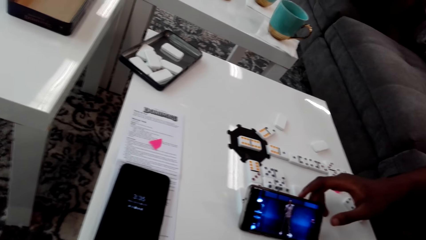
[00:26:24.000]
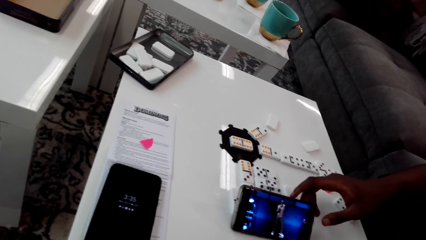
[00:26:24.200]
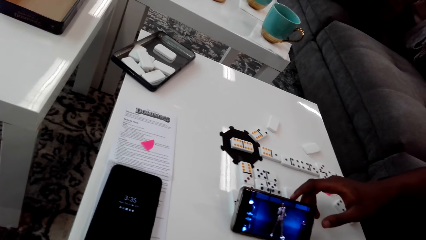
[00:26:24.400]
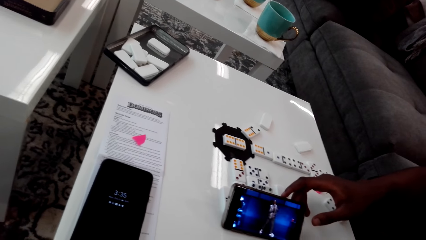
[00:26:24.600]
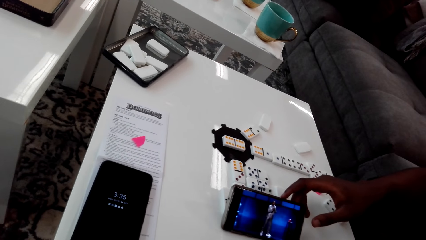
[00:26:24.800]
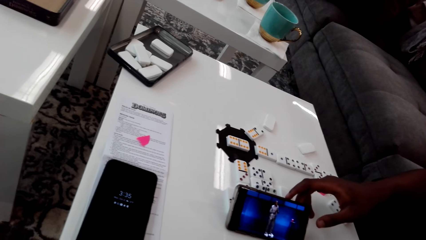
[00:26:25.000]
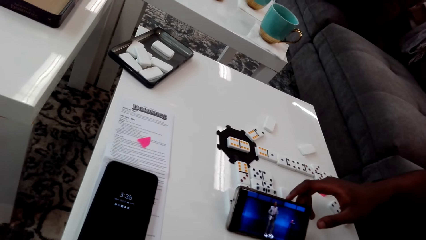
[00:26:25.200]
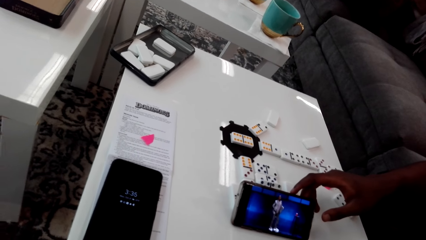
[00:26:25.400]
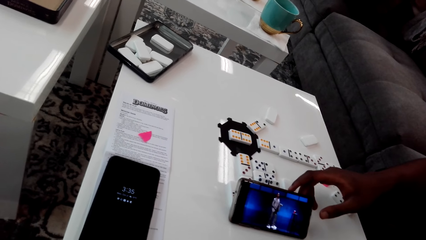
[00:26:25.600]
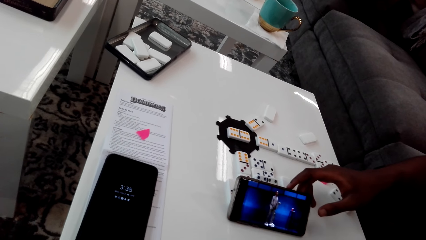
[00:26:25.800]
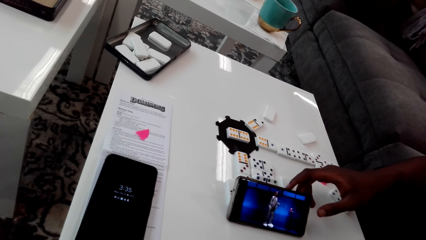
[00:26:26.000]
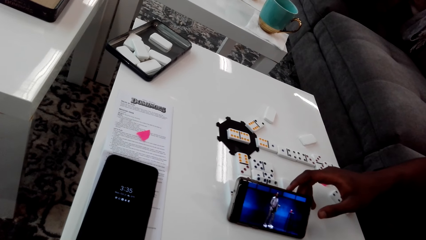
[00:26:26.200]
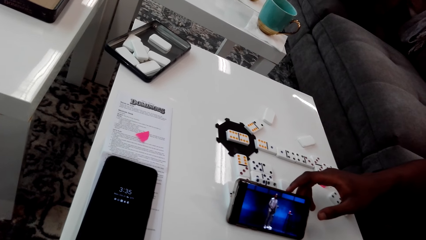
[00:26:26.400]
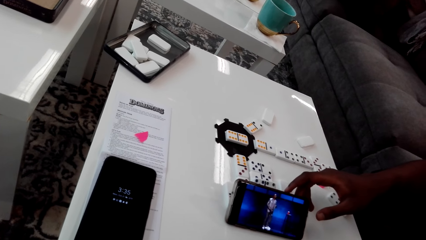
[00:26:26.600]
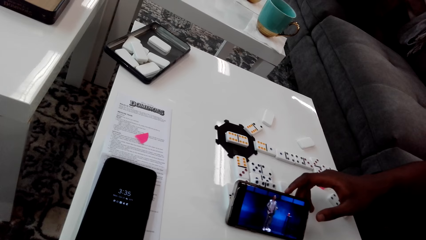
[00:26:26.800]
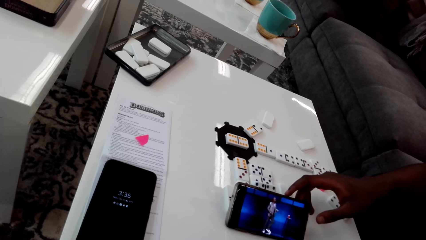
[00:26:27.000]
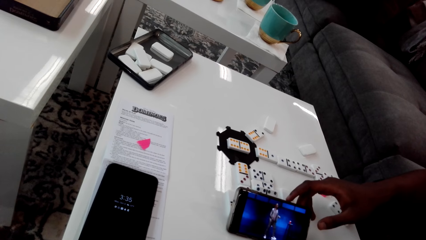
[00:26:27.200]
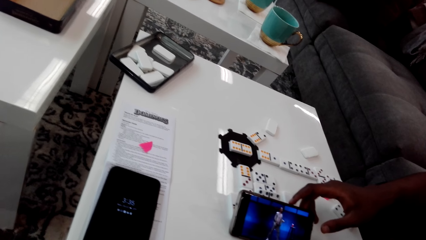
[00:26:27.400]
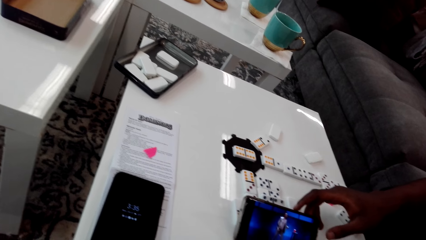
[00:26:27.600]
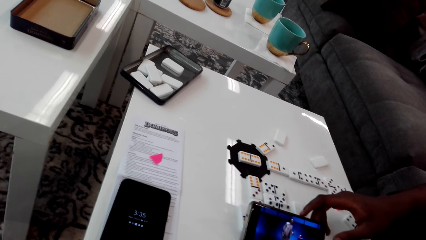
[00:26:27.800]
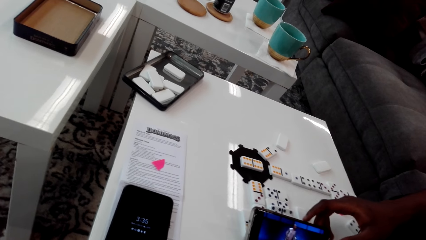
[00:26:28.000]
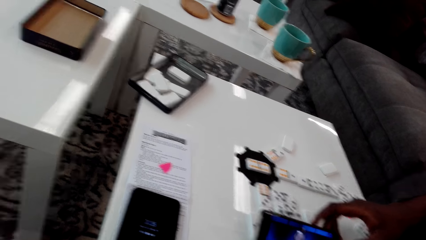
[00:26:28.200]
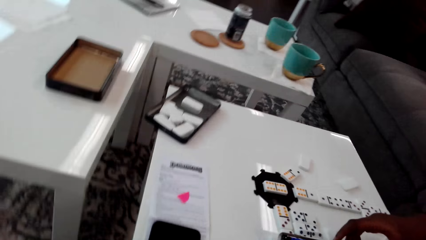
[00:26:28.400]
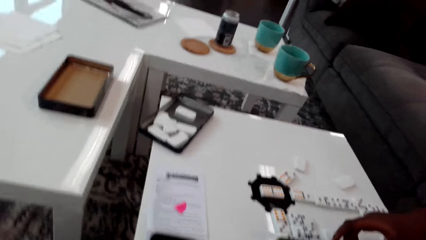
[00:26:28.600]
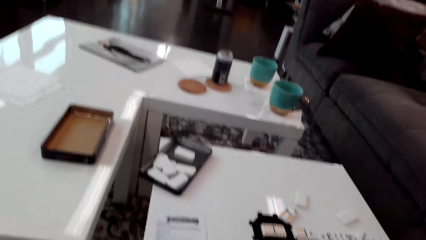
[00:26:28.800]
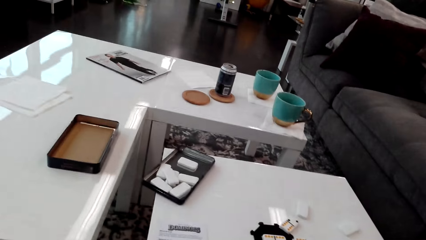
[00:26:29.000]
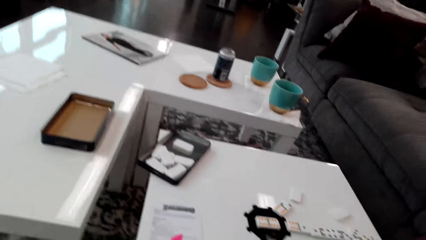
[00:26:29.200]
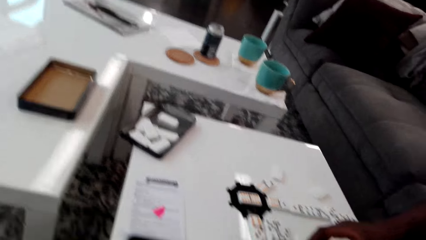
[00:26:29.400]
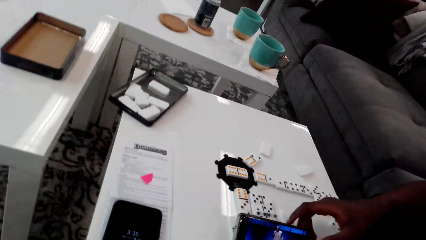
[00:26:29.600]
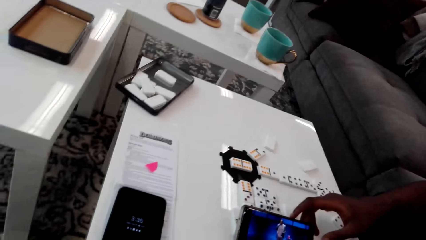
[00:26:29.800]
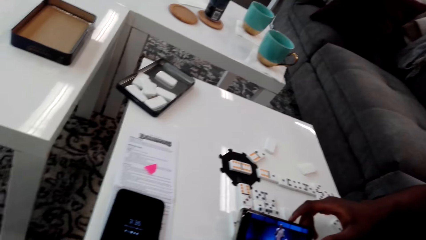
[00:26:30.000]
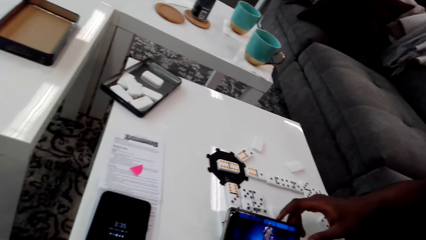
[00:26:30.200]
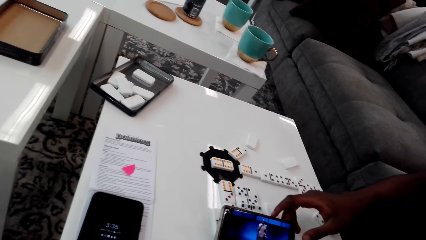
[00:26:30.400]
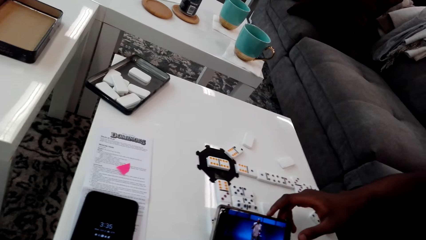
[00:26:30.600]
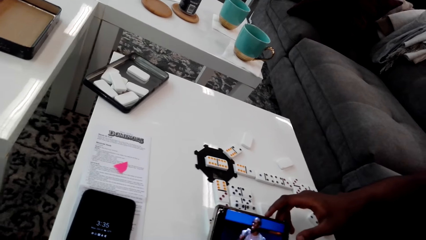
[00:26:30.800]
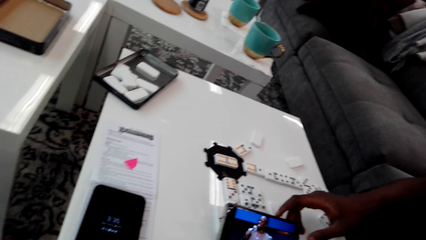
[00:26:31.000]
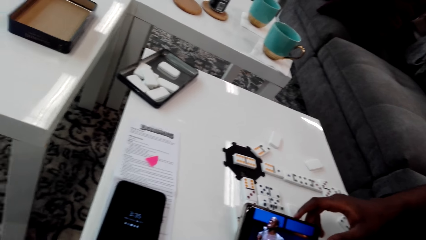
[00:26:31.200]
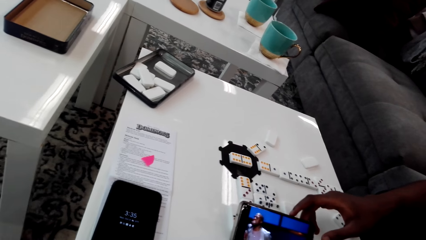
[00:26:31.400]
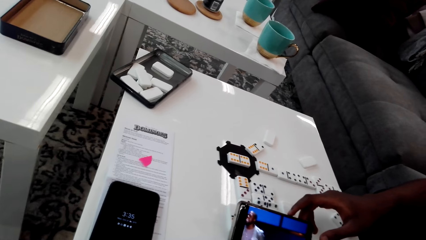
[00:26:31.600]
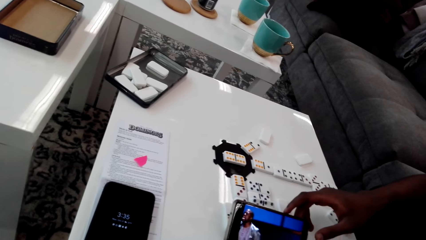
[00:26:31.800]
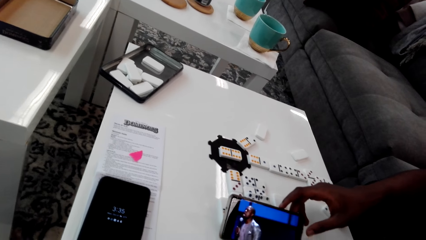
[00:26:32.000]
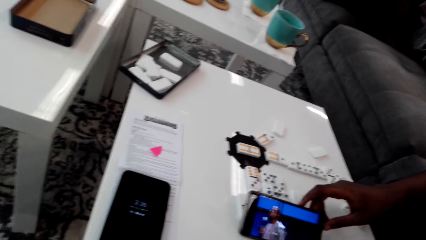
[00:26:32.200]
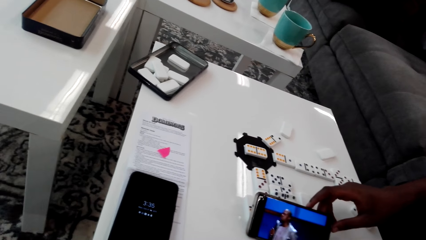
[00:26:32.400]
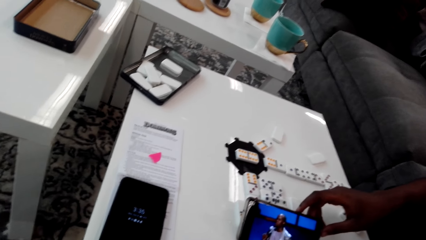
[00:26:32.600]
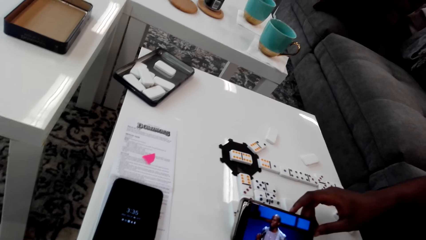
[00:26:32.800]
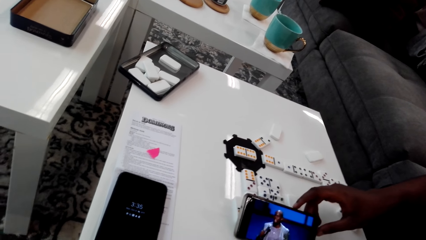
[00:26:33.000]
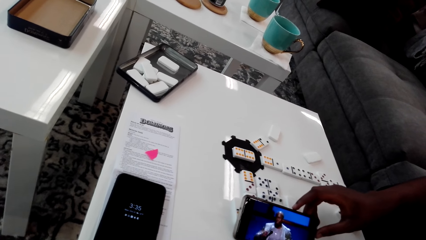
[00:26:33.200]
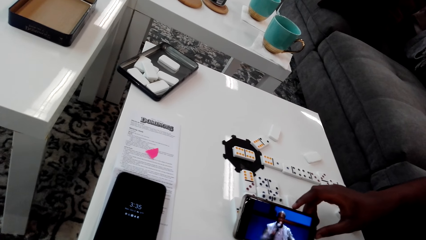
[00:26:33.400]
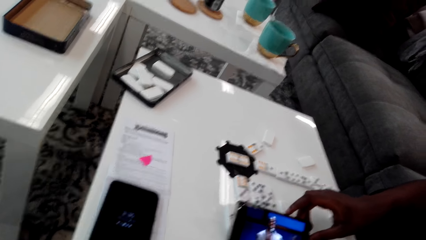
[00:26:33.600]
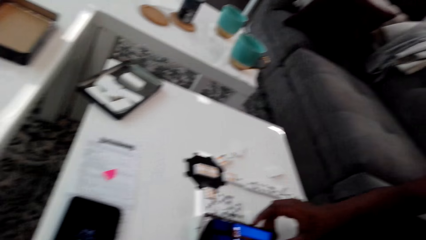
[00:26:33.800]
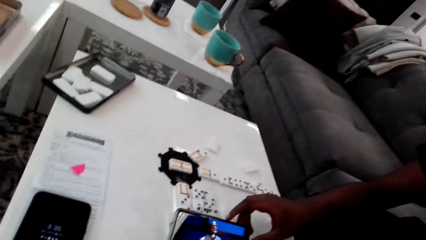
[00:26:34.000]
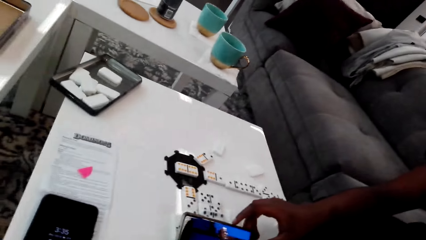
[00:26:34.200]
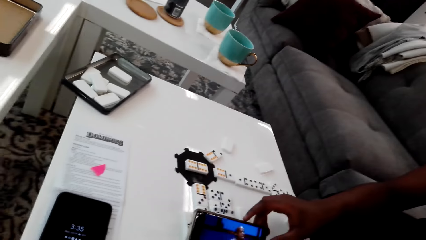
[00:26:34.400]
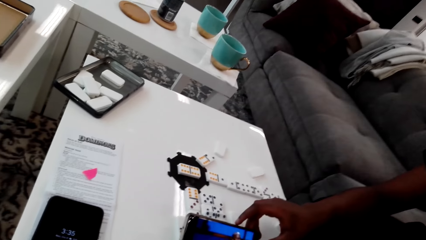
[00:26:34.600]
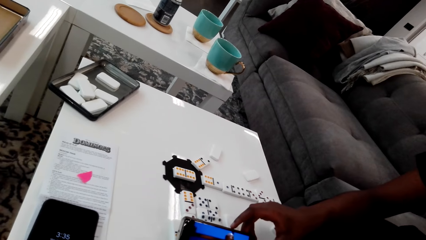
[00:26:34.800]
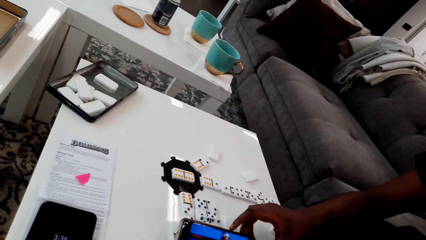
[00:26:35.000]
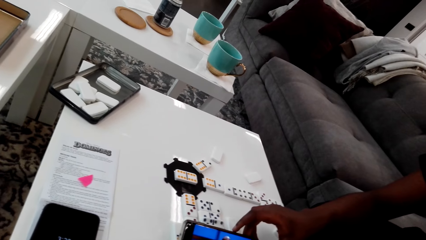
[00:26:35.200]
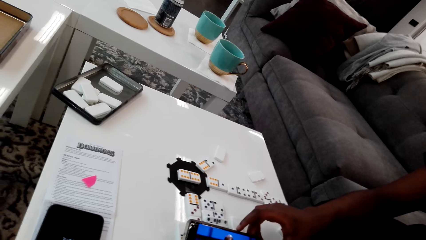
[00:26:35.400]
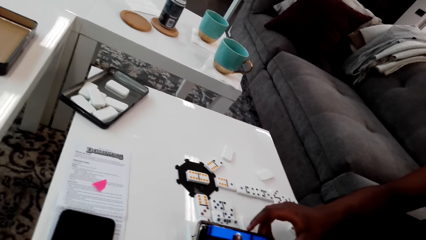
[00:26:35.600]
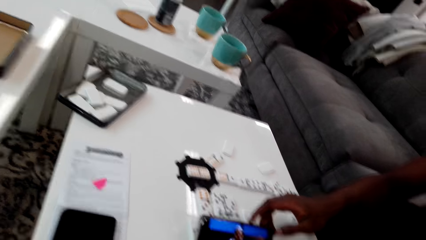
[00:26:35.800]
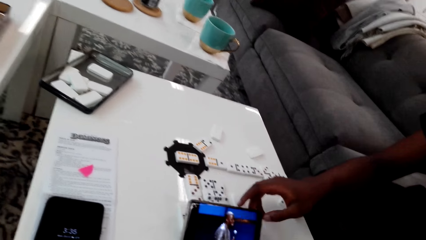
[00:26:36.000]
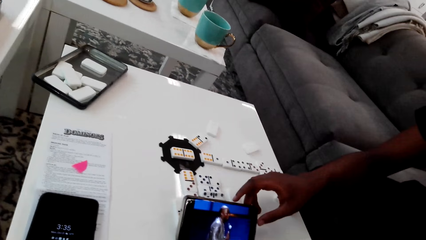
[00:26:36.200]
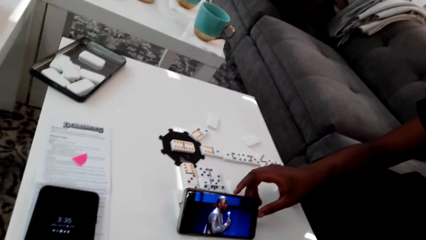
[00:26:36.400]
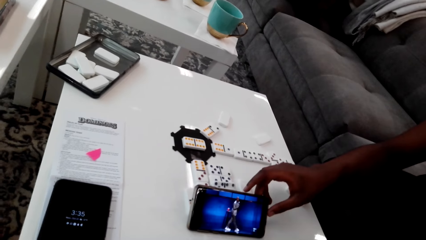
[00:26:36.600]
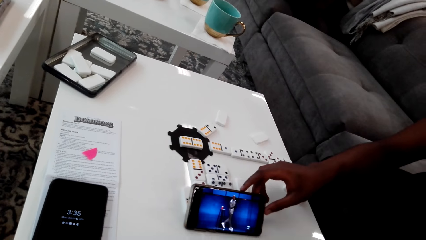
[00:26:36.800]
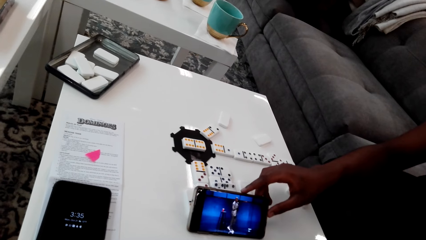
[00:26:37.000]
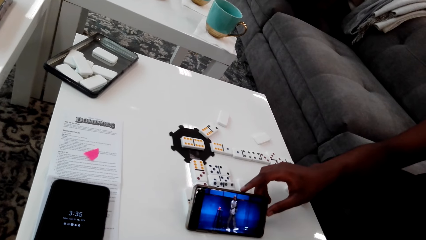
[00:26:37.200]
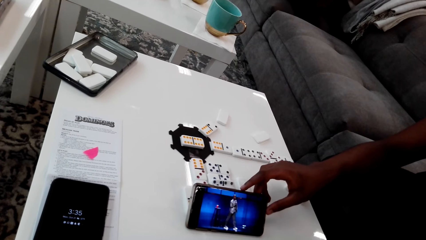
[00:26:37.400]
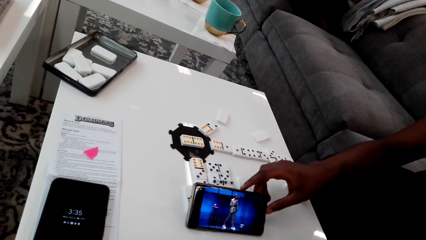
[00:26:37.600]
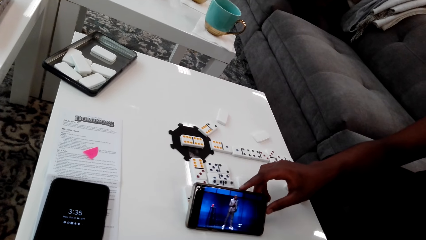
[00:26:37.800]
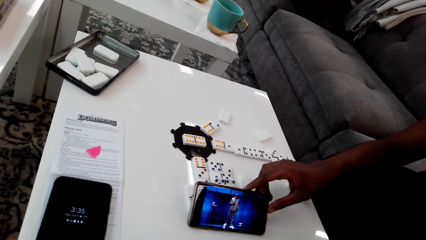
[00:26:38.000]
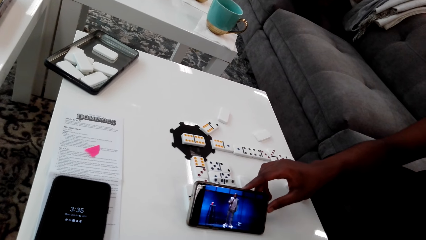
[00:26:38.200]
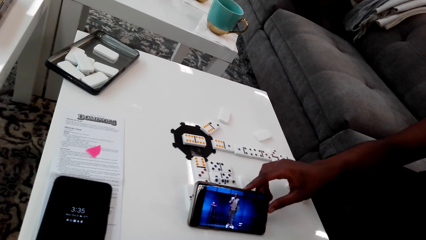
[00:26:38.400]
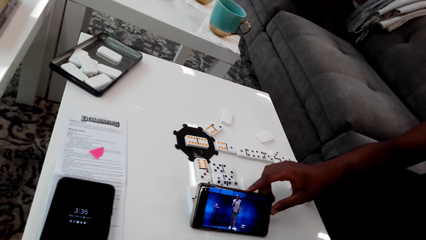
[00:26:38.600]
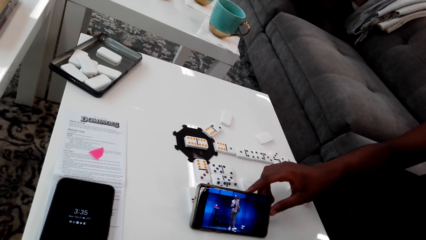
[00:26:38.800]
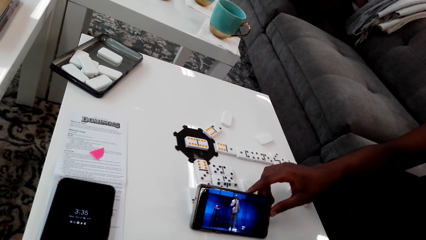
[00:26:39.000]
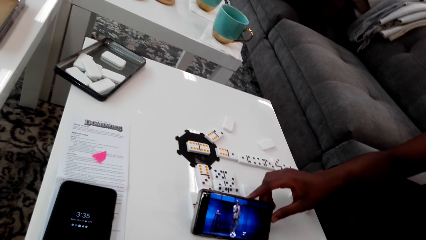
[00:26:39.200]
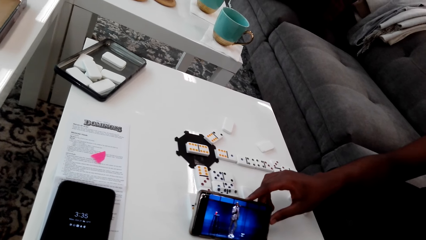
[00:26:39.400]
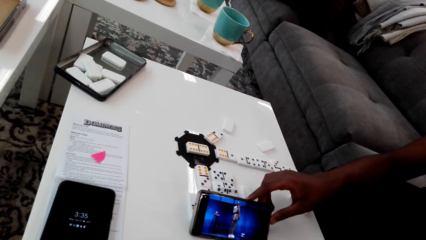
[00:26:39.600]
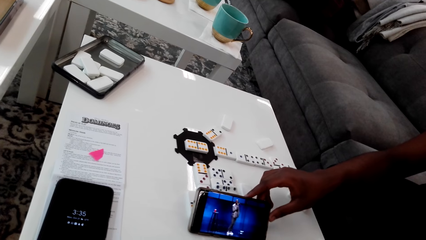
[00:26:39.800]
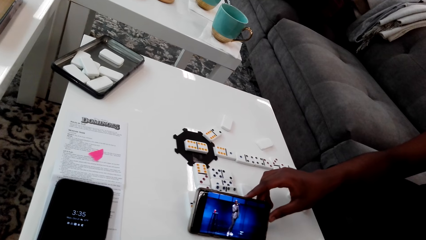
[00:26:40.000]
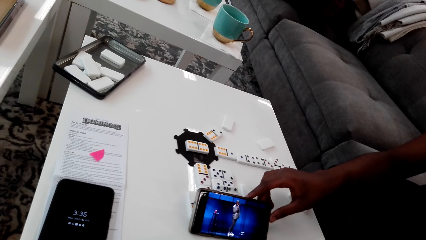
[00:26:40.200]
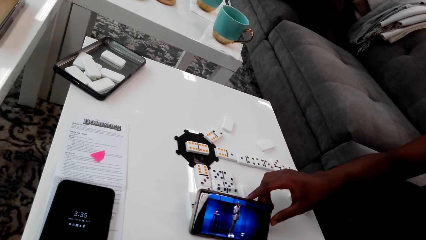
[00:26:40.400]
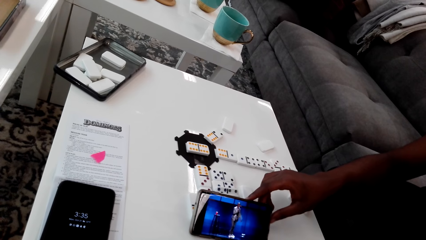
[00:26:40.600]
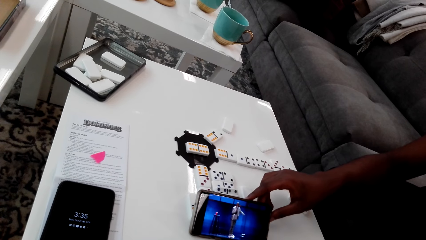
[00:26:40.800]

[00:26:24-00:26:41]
The camera wearer looks around.
